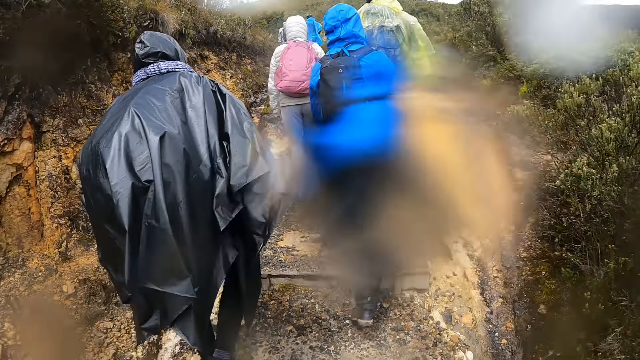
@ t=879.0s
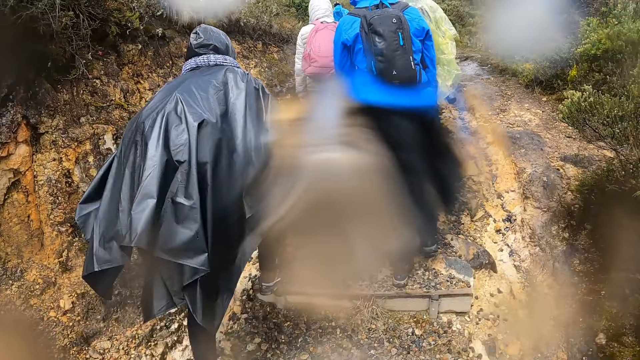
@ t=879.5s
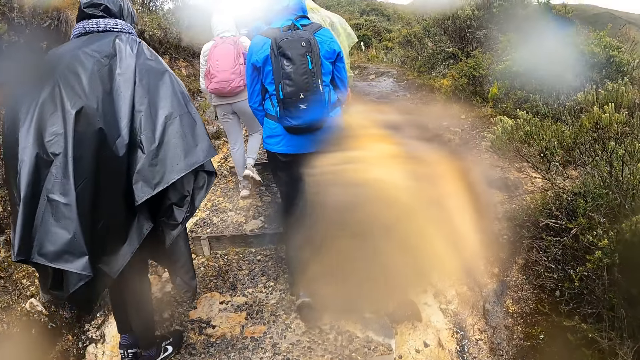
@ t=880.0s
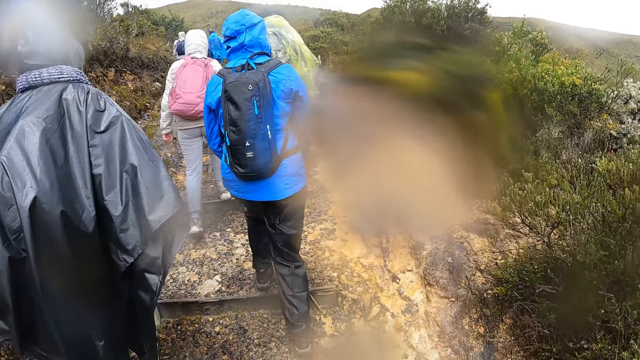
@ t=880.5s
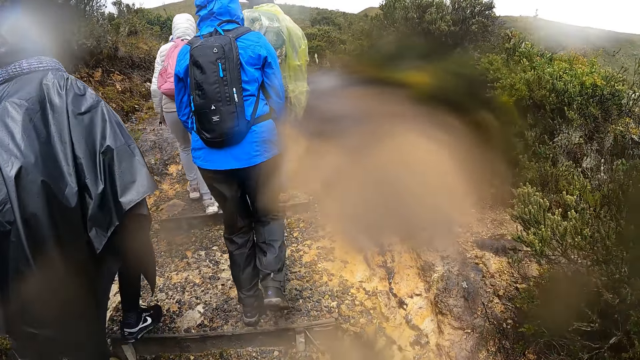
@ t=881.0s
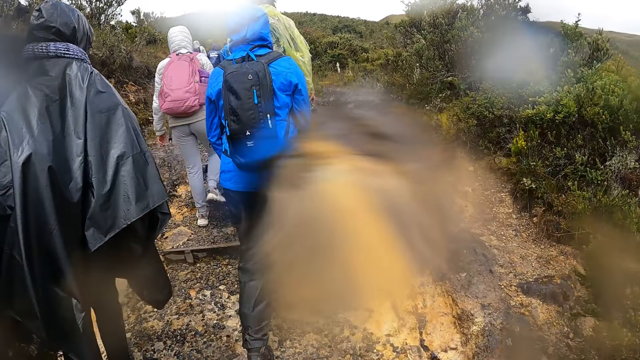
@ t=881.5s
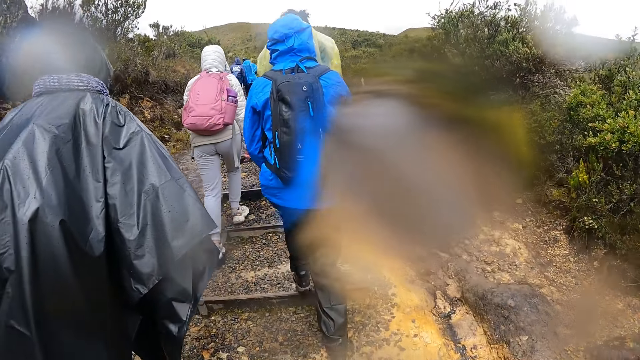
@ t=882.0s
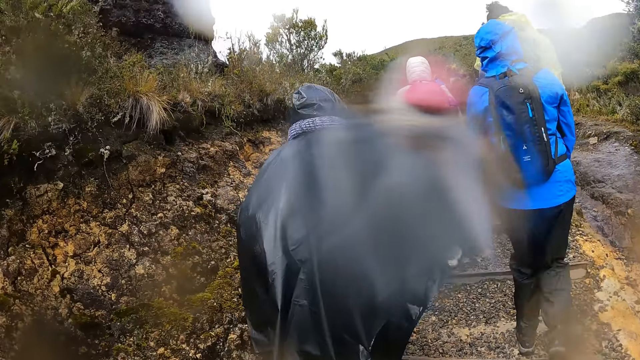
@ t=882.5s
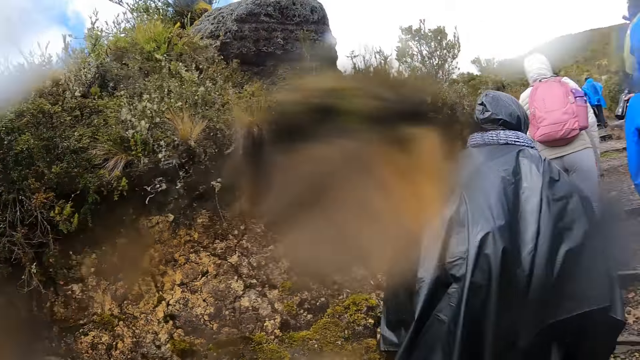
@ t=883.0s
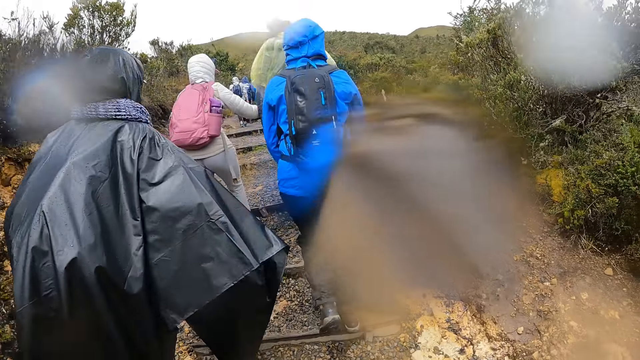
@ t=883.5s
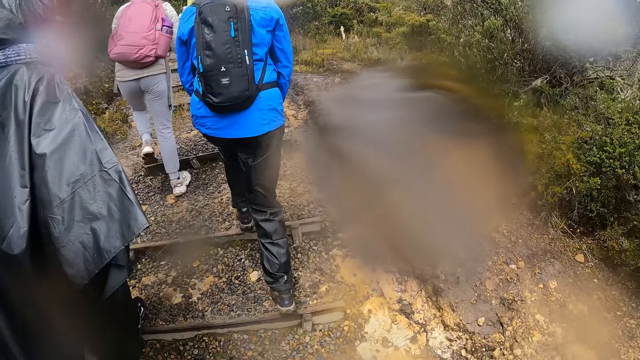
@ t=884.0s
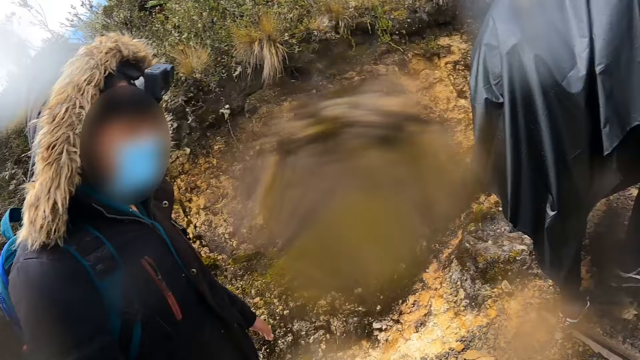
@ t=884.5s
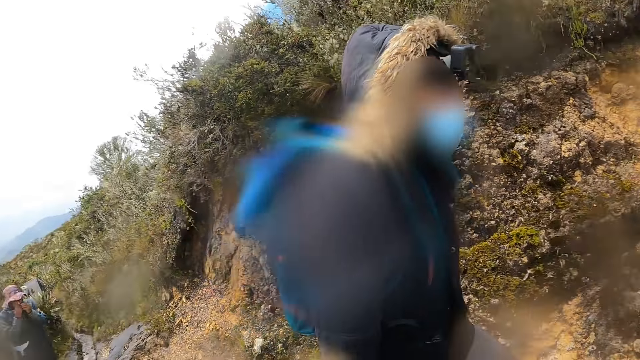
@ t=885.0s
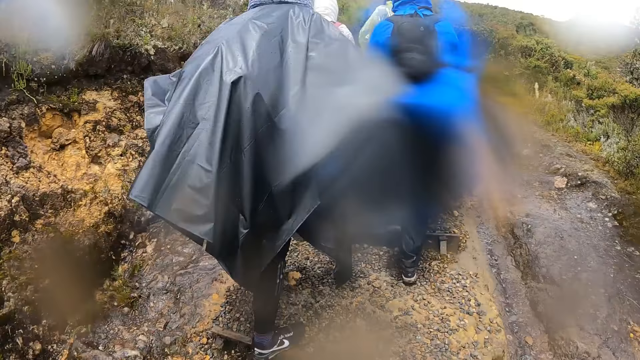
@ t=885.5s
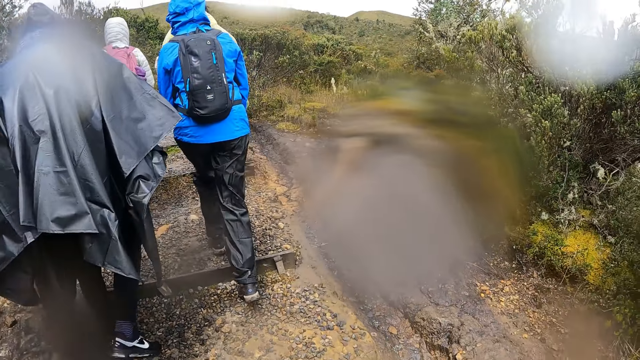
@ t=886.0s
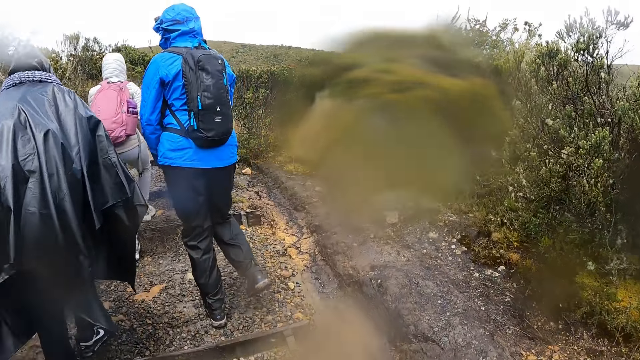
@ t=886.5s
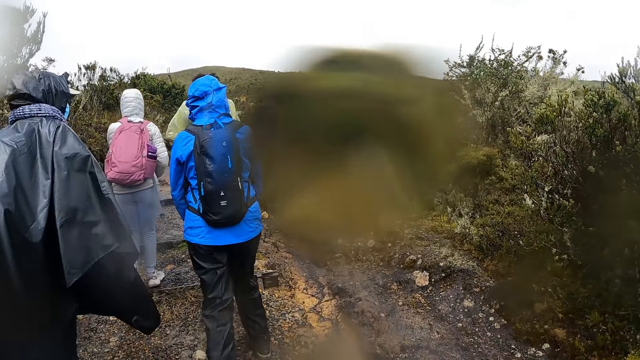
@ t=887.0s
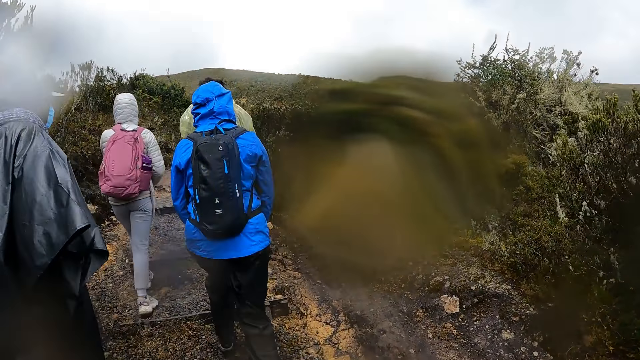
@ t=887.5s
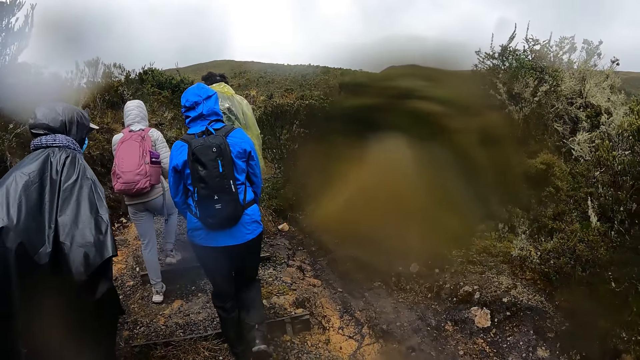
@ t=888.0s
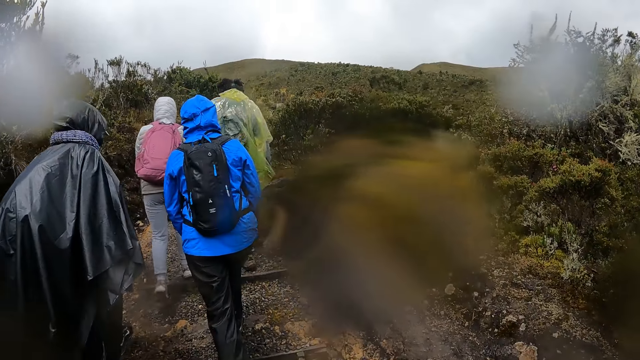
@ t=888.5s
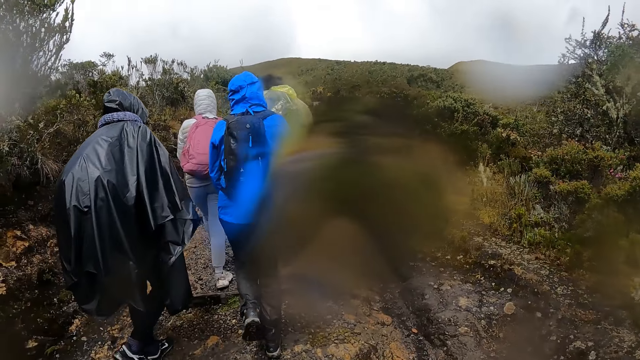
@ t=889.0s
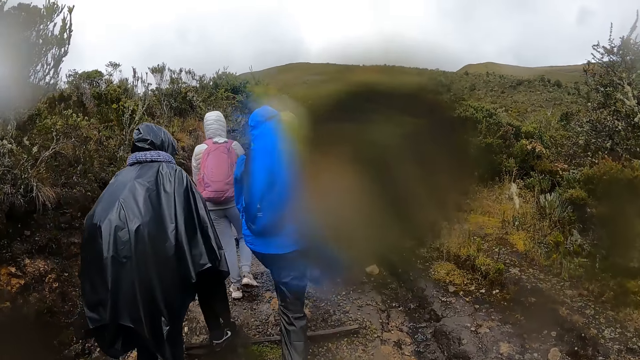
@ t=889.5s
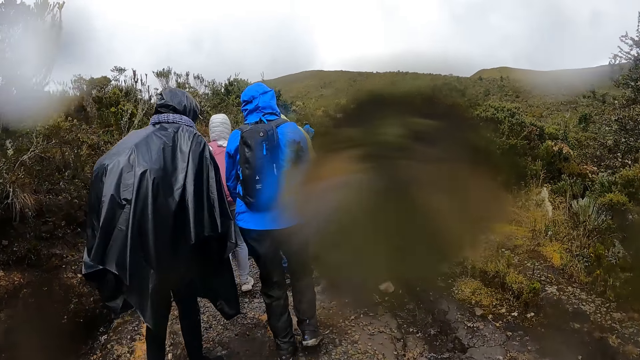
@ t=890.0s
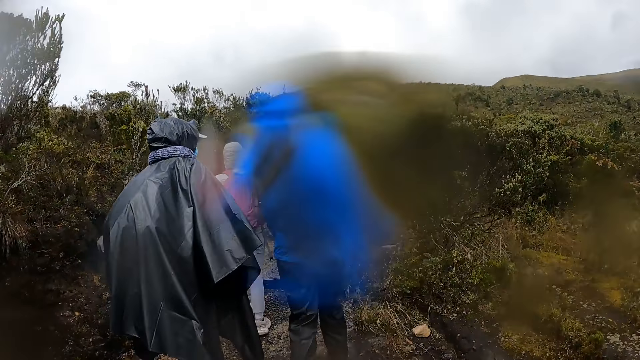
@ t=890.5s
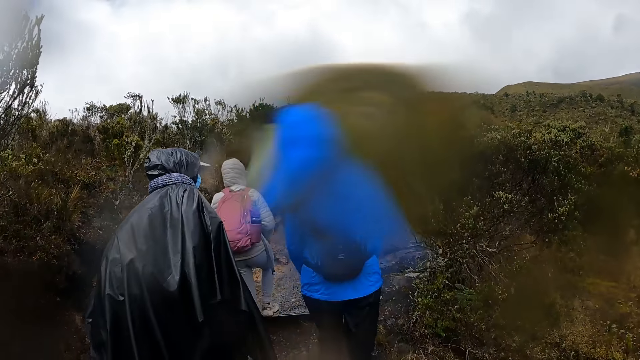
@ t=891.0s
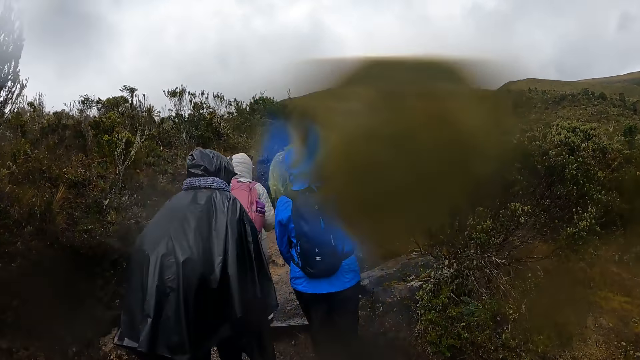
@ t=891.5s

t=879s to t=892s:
The camera wearer looks around. They walk on the pathway.

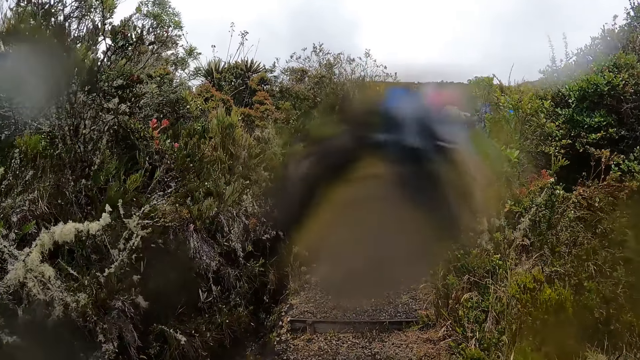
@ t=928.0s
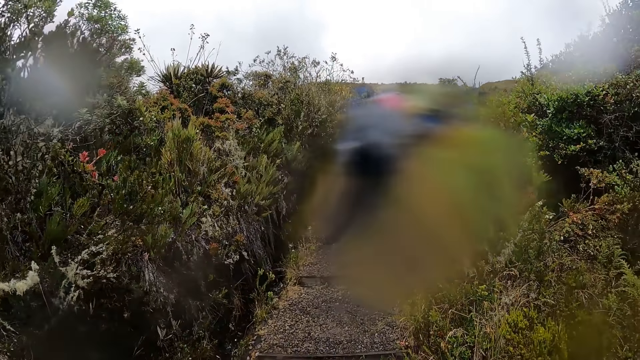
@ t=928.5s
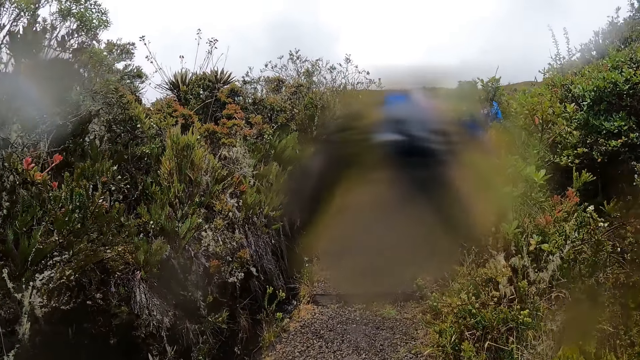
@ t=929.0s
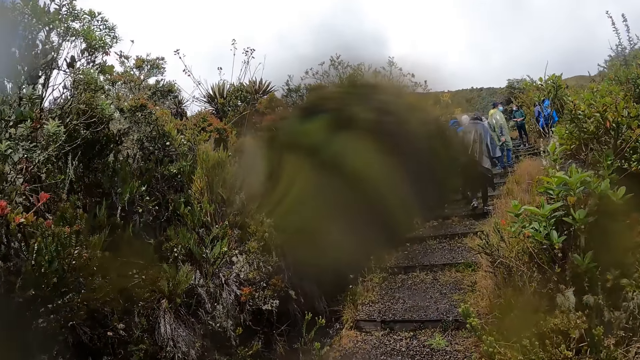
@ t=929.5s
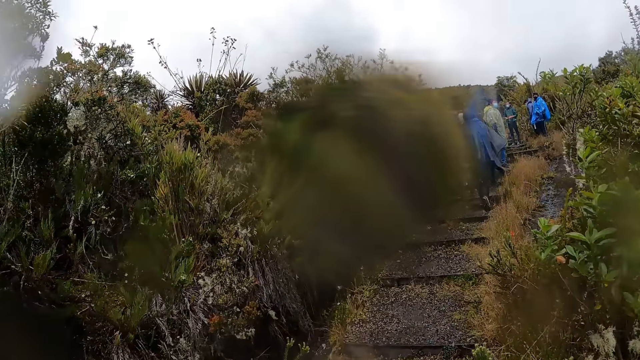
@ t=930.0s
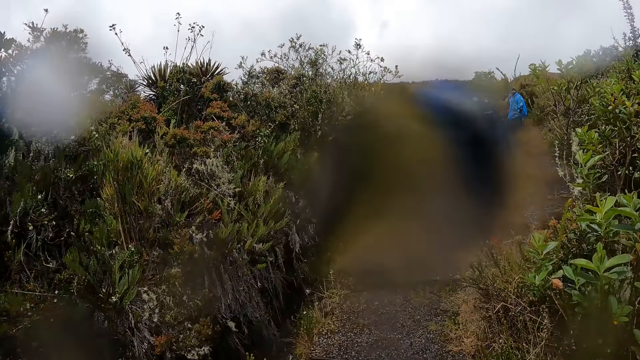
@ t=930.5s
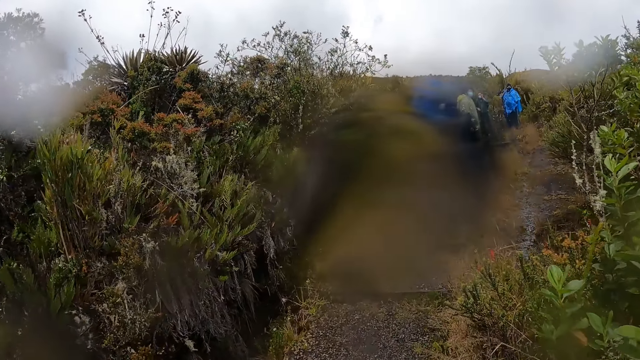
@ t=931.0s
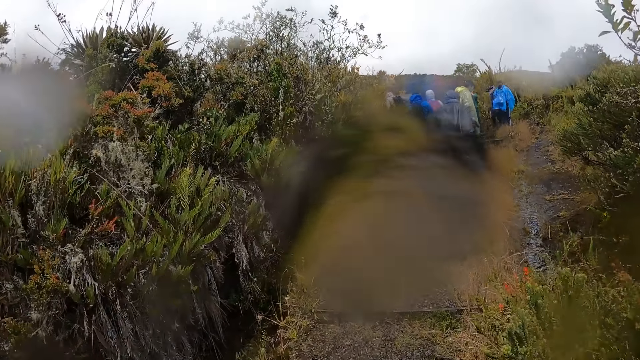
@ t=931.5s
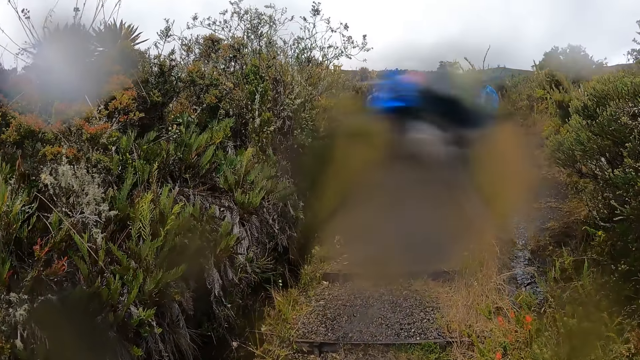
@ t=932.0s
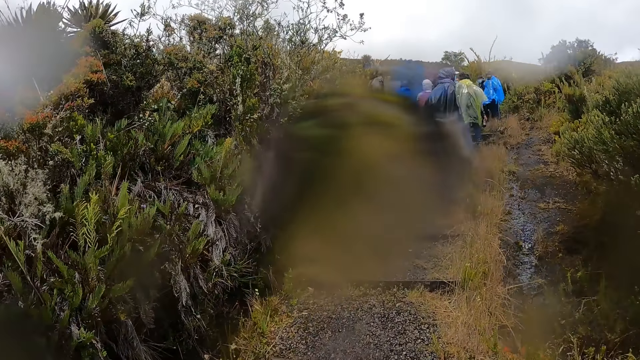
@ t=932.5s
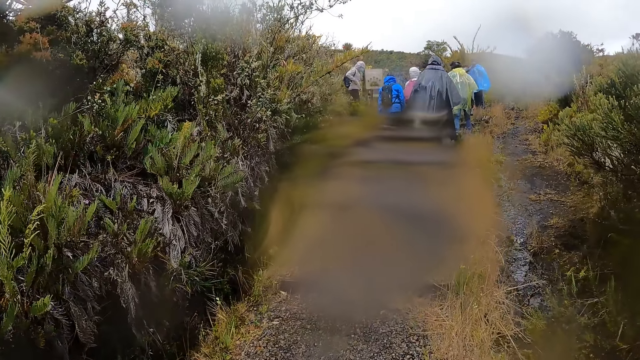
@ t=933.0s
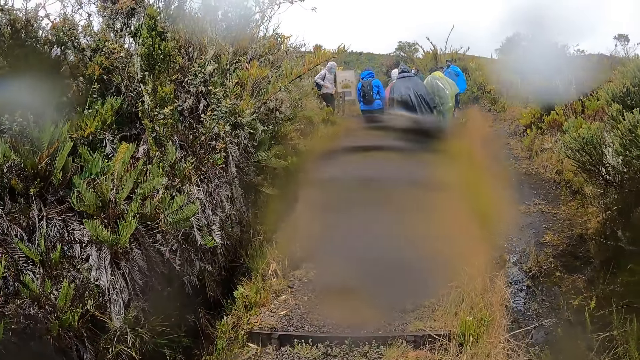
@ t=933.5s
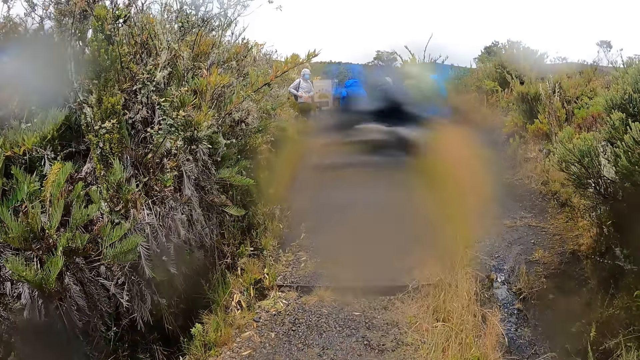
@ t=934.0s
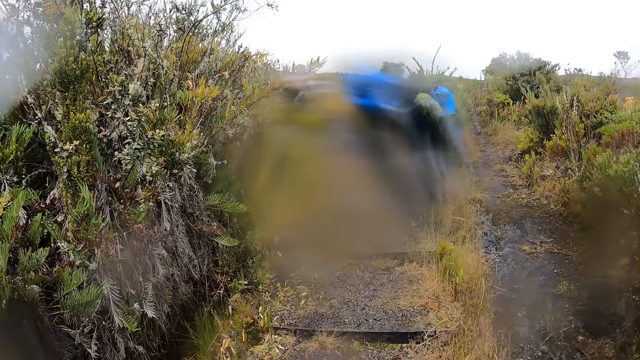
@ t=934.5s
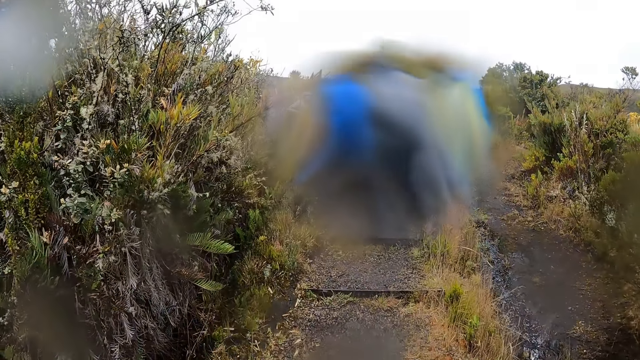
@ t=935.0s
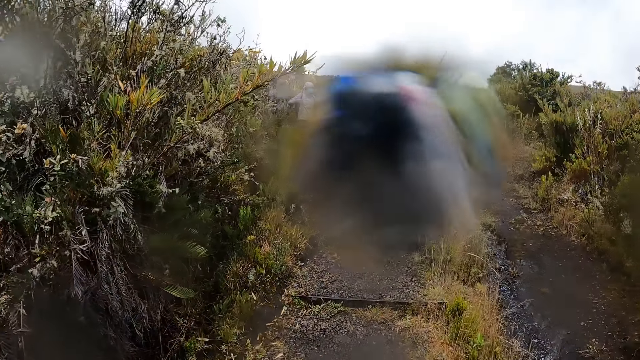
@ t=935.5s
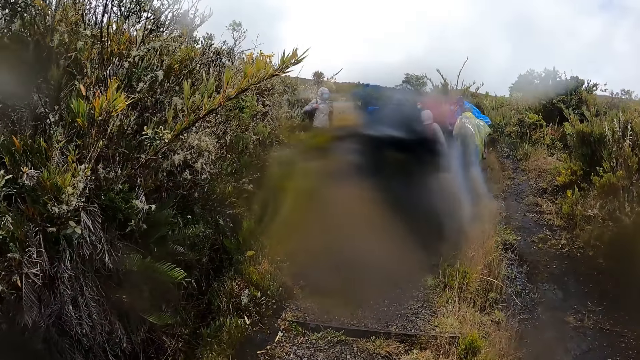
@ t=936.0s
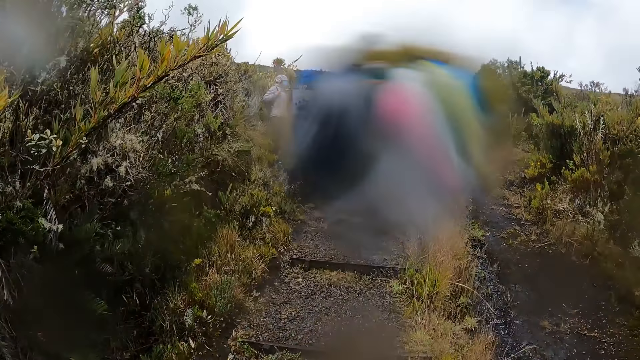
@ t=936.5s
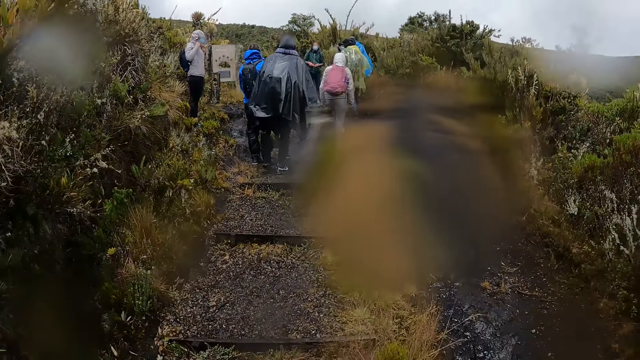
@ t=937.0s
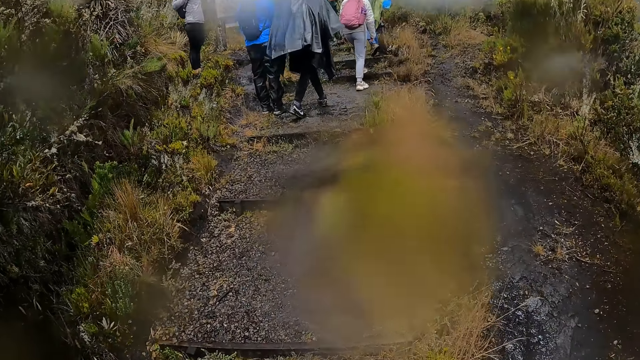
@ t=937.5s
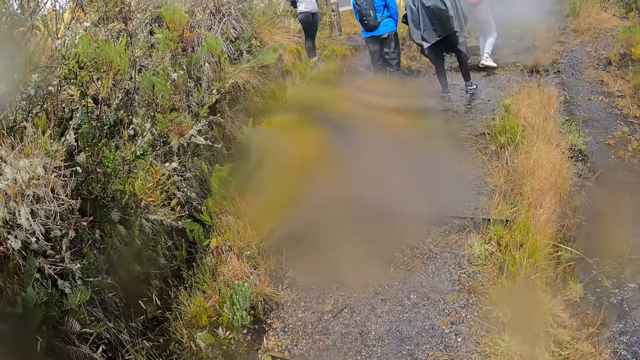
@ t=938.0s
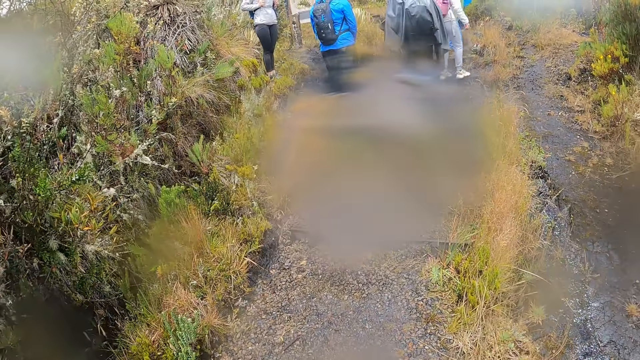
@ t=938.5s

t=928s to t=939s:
The group of hikers converges at a path.
